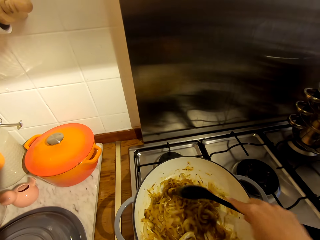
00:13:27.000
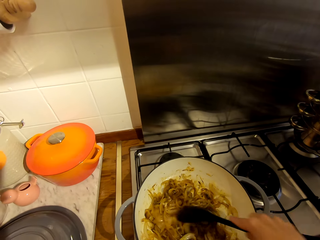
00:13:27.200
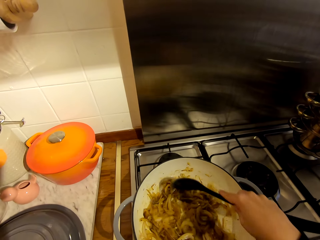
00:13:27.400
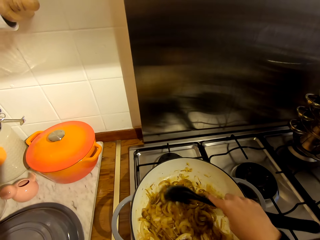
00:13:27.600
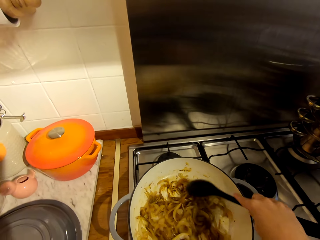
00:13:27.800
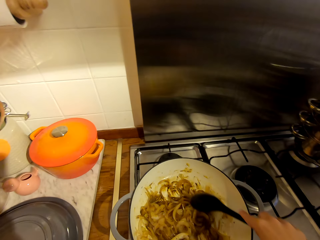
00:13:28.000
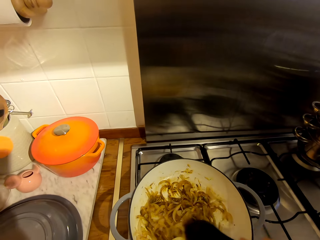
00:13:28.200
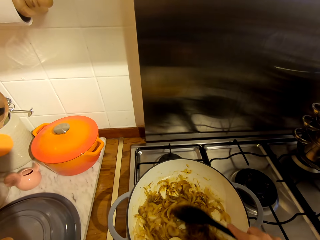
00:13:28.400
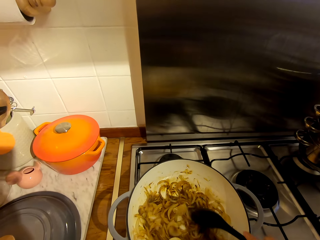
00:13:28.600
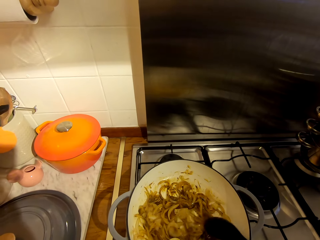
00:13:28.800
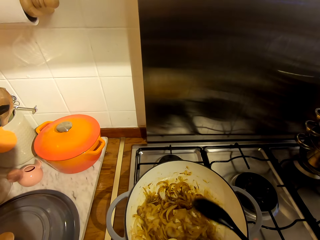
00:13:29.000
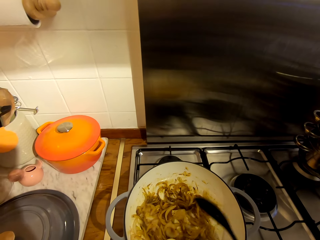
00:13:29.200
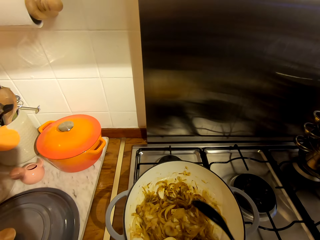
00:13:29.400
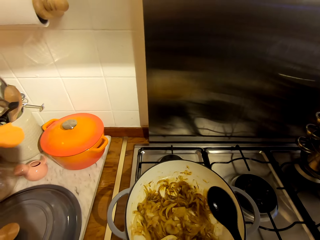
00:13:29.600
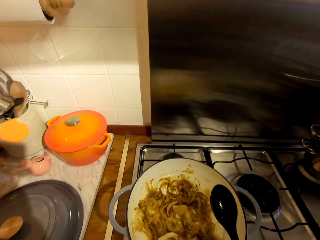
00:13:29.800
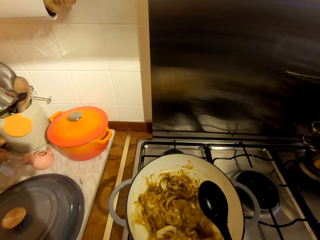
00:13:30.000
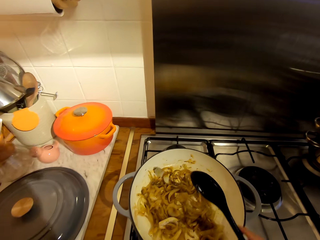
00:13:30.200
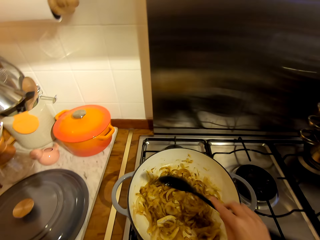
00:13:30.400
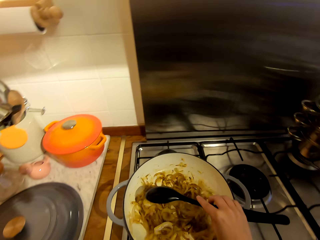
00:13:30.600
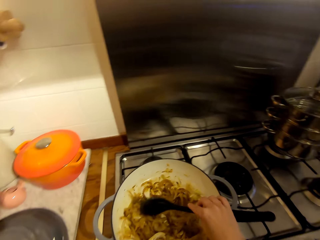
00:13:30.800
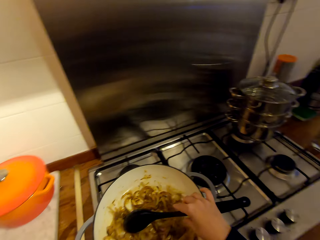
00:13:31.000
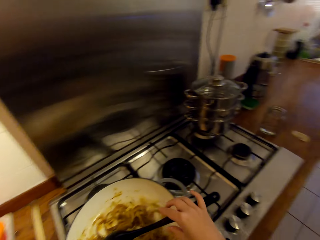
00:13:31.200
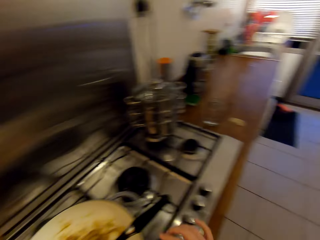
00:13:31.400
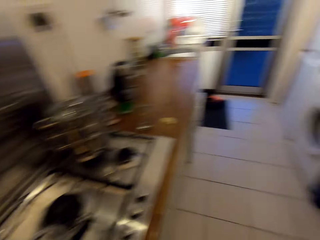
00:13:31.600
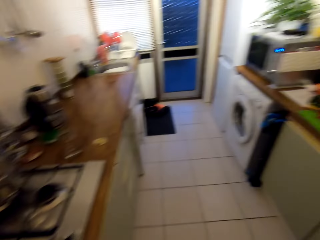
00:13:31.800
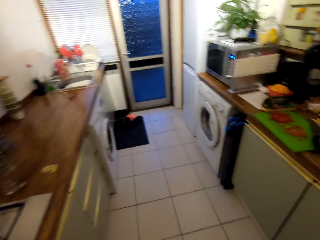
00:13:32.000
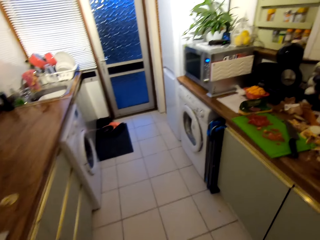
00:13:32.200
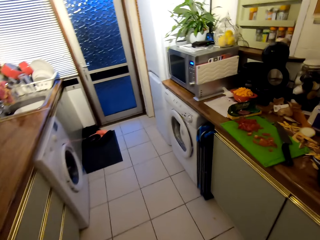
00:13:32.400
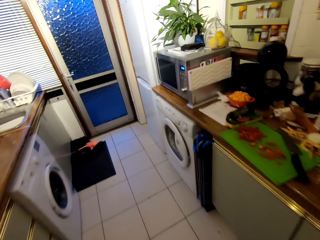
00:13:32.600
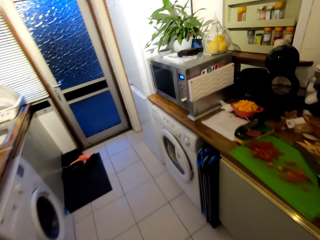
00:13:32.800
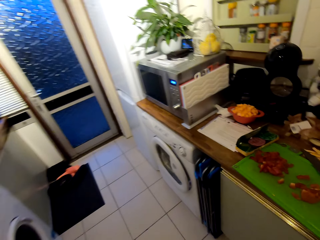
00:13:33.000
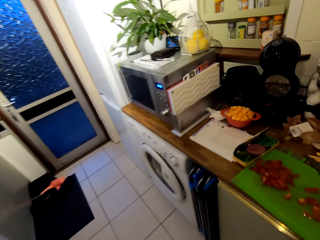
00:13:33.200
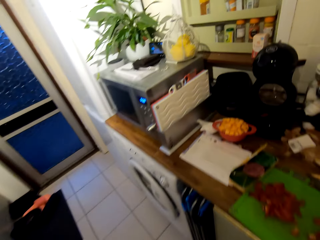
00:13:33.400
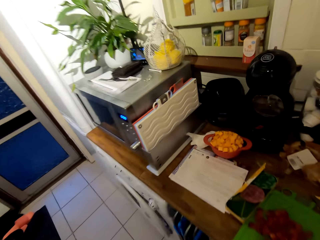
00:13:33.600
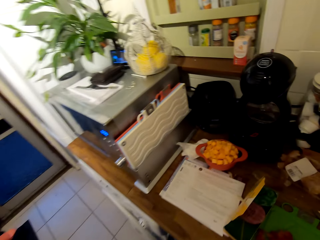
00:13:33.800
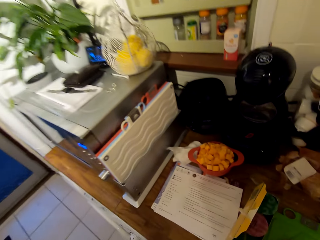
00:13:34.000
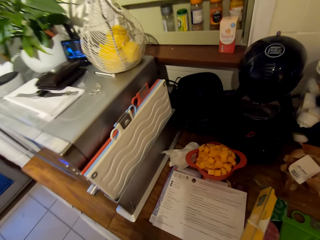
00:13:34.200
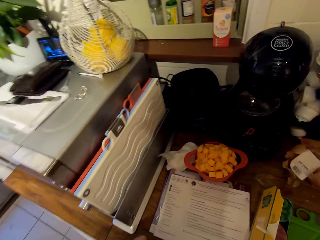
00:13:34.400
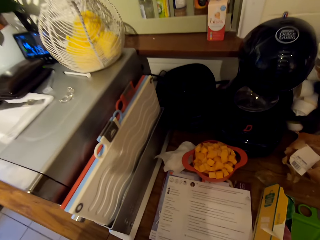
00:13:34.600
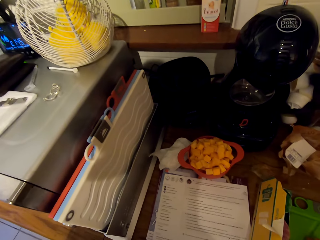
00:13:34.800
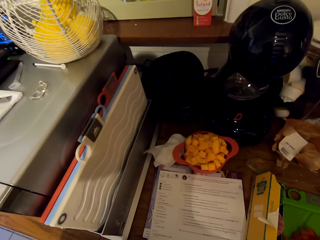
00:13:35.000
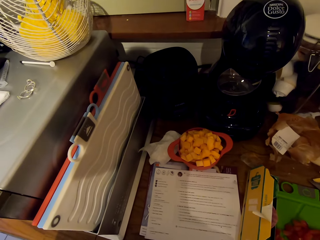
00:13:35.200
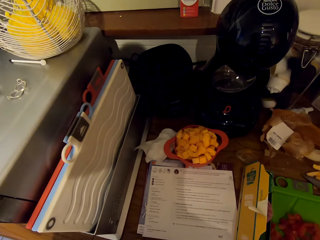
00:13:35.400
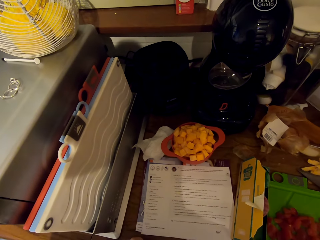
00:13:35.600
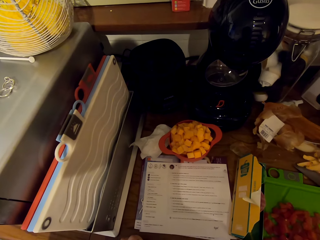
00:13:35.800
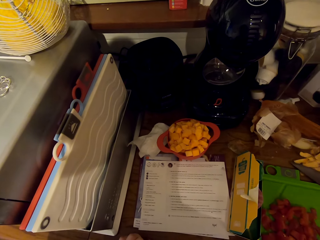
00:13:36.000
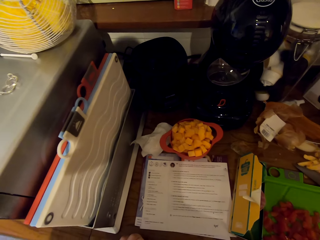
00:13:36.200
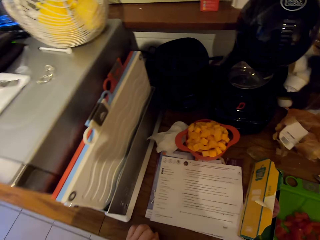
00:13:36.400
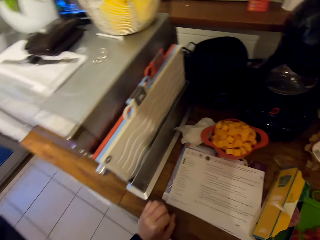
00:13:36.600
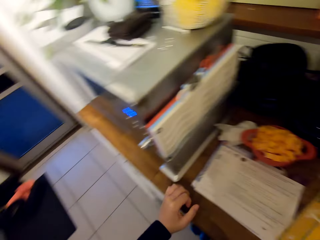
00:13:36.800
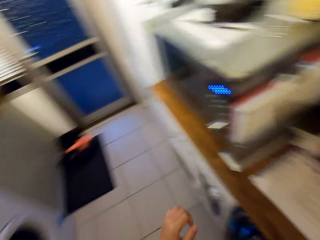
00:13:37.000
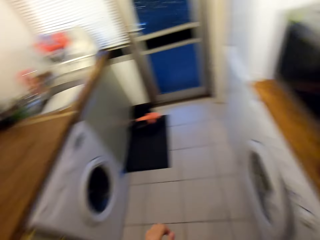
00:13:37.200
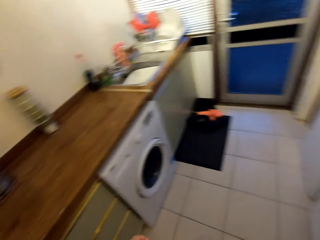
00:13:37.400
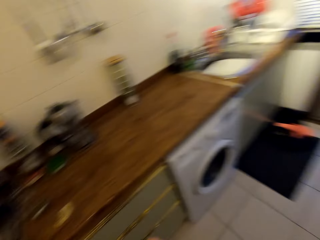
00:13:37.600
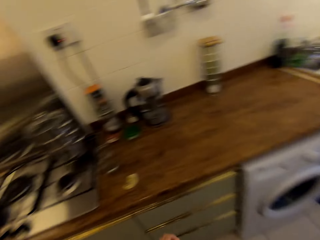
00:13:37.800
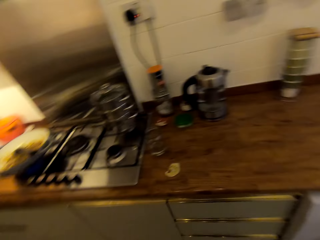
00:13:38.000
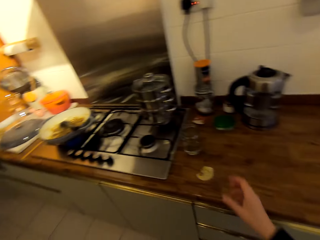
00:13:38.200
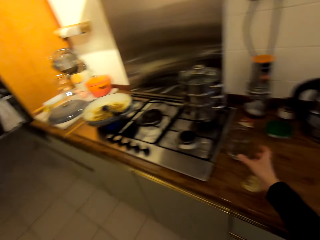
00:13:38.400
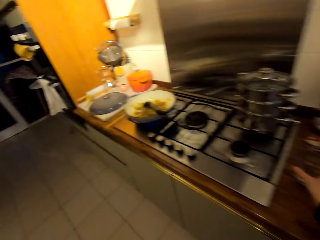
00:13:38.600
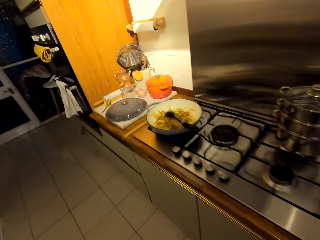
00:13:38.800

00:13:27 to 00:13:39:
The camera wearer hits the spoon on the pot's edge. They place the spoon in the pot. They turn around the kitchen. They walk towards the microwave. They read the sheet of paper. They walk towards the cooker. They turn around the kitchen.

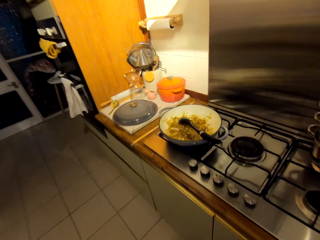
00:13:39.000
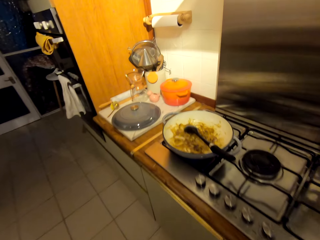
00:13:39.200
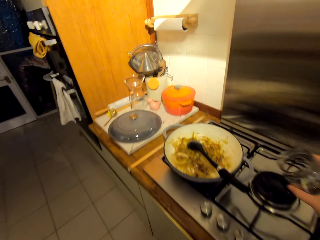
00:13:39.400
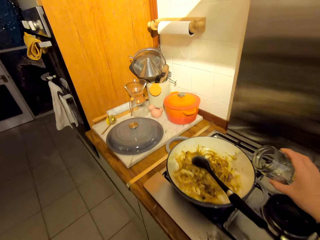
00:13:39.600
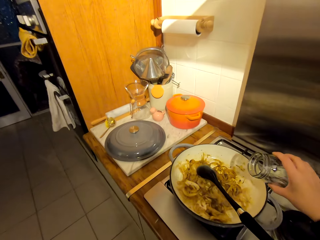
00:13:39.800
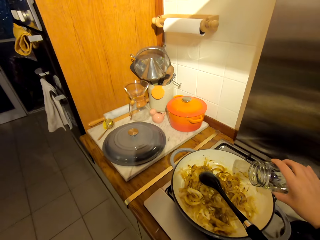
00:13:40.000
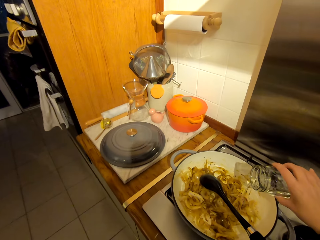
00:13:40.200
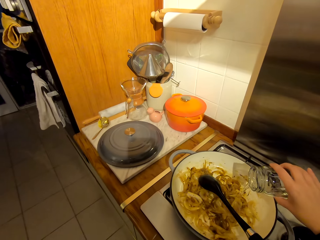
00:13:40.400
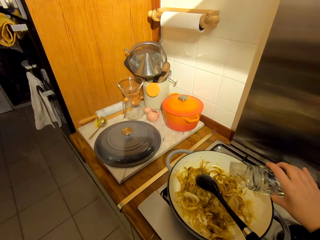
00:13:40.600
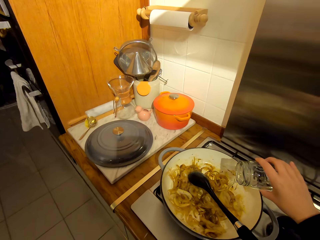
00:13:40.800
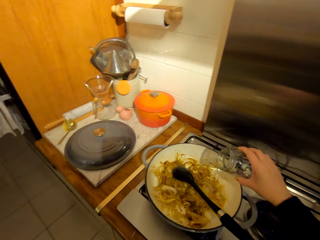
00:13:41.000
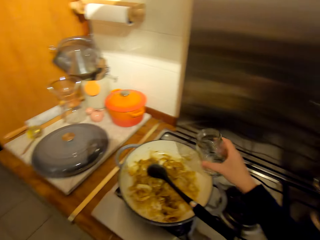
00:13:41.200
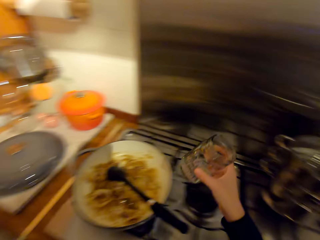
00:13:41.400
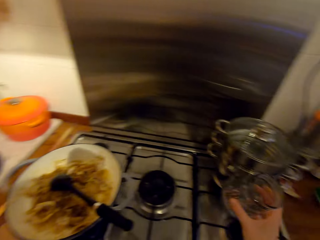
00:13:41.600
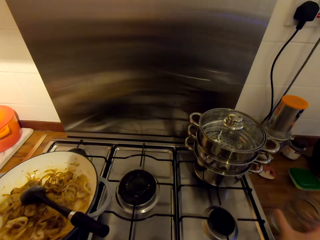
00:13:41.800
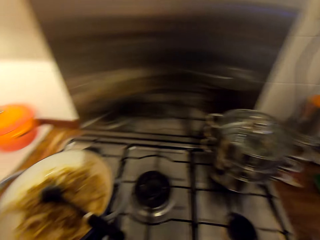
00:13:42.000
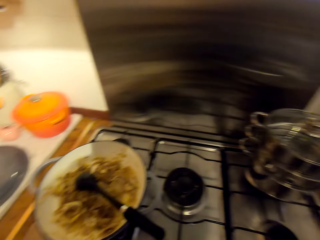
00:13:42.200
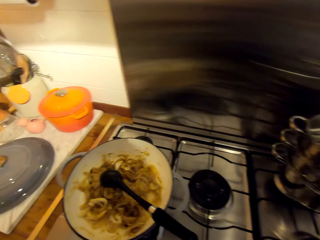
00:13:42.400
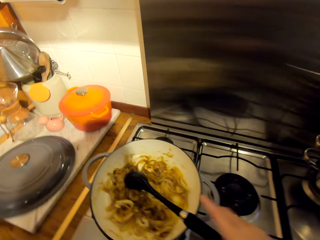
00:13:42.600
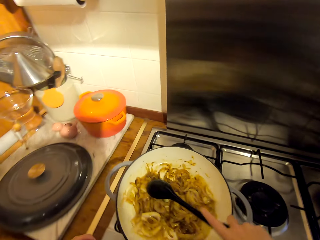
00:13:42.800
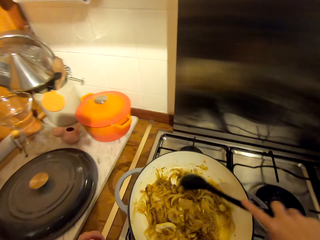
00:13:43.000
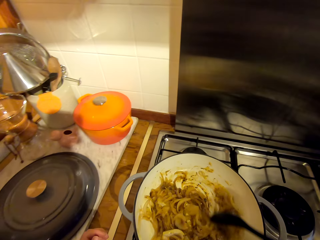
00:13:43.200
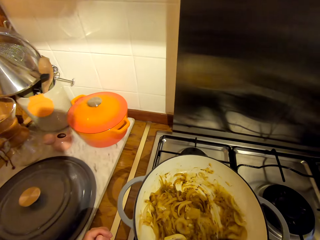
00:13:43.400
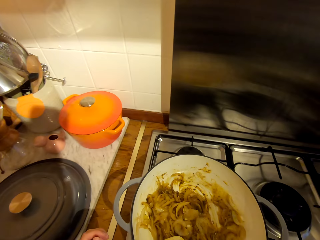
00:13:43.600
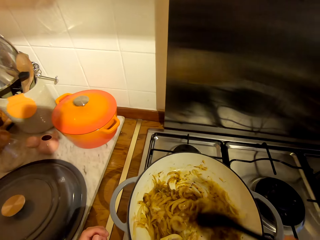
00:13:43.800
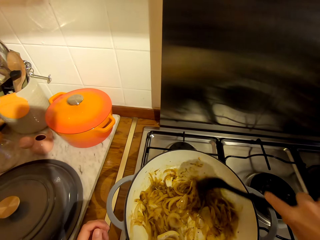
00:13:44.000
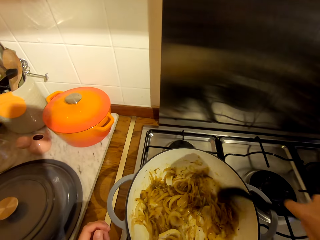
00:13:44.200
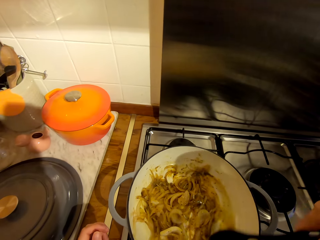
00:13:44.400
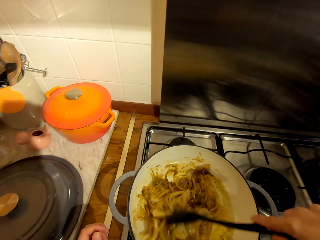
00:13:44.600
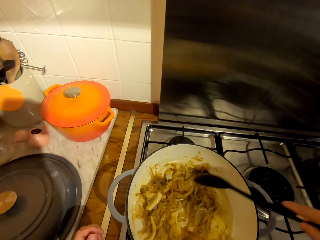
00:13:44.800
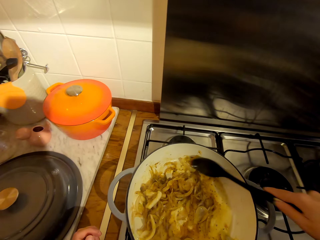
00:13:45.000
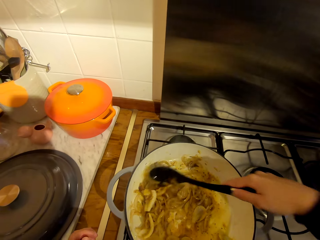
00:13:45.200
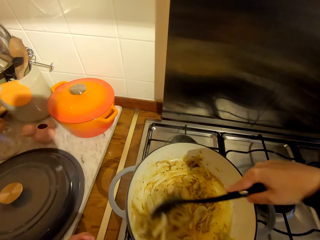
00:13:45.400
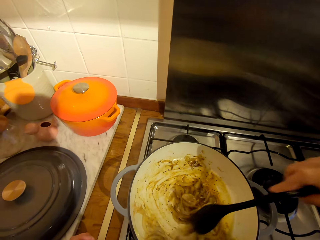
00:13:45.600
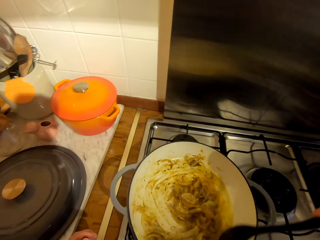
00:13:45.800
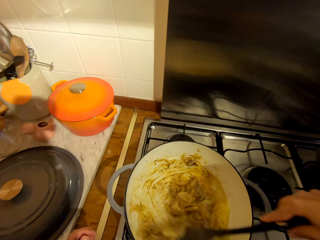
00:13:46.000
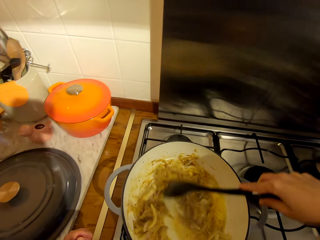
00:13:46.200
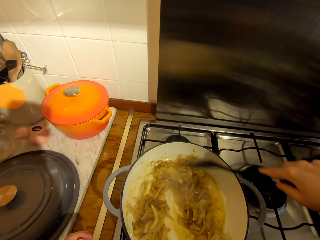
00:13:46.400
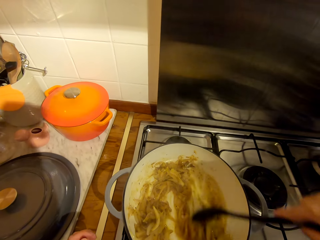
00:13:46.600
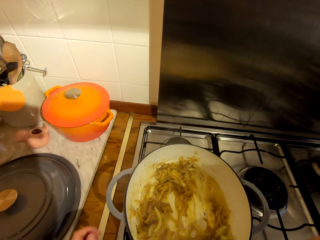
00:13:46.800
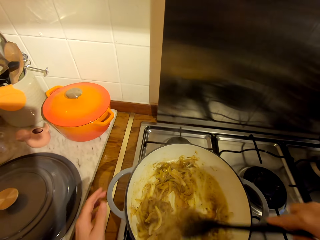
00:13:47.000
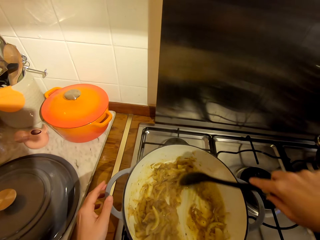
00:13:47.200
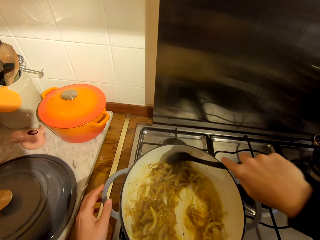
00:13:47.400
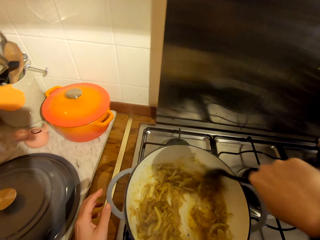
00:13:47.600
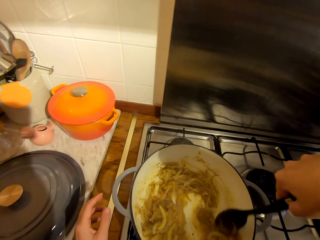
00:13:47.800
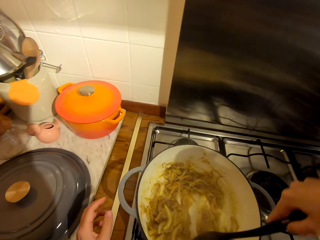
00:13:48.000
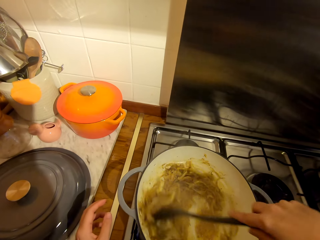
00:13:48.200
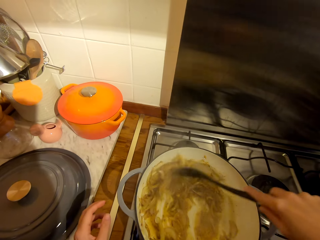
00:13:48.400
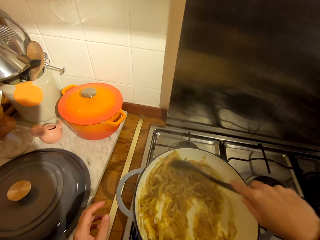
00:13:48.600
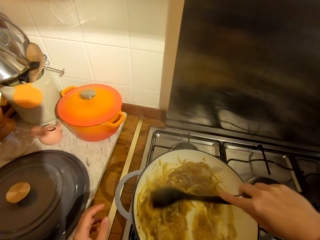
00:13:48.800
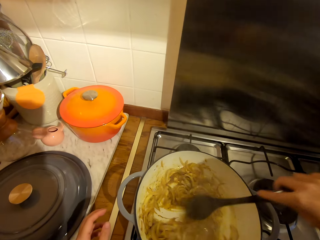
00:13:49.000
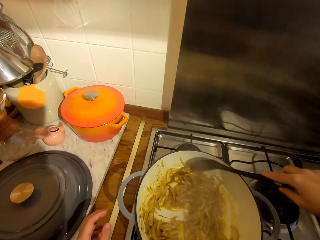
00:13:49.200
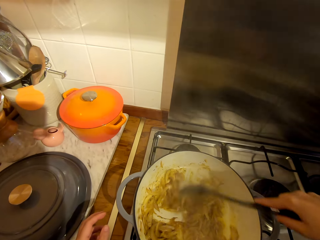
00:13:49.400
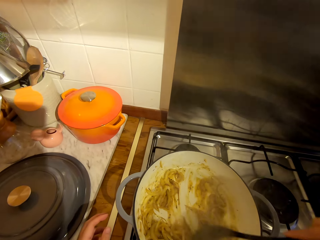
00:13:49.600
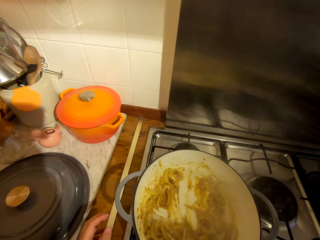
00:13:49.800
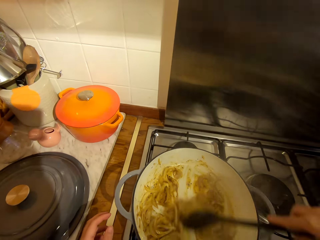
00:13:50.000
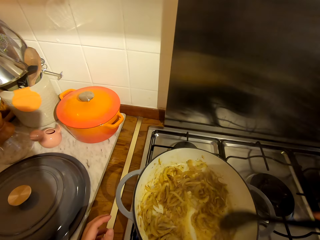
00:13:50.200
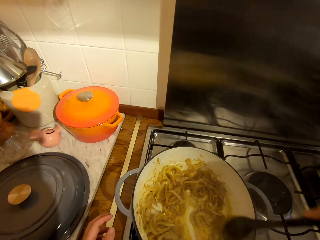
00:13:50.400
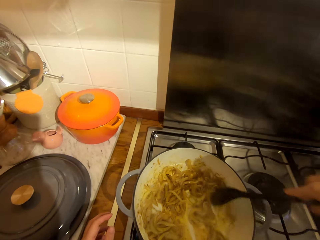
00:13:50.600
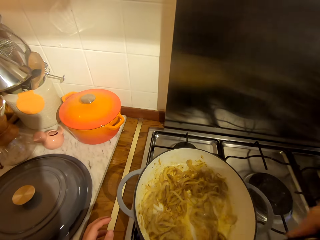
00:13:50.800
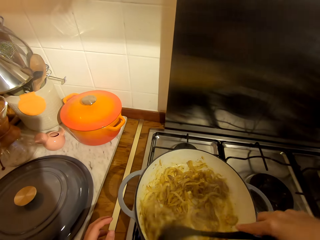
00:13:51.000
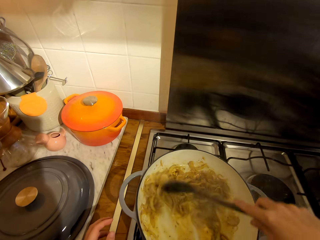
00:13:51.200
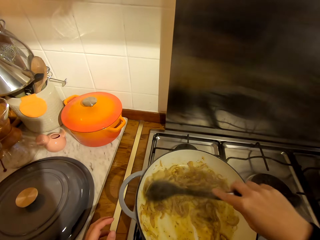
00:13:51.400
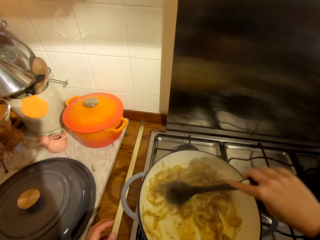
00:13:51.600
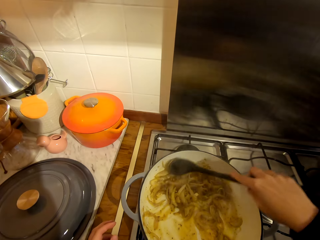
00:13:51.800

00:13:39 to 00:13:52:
The camera wearer picks up a glass from the counter. They walk around the kitchen. They pour water from the glass in the pot. They place the glass on the counter. They stir the onion with the spoon.
